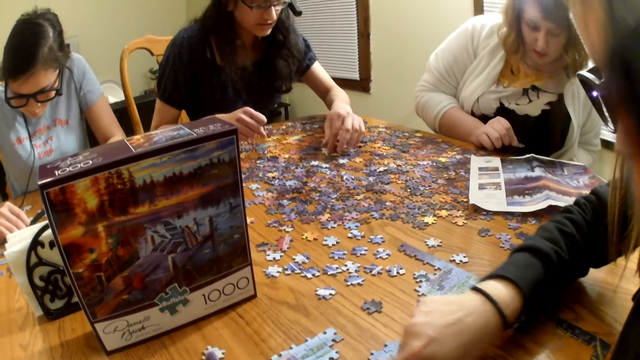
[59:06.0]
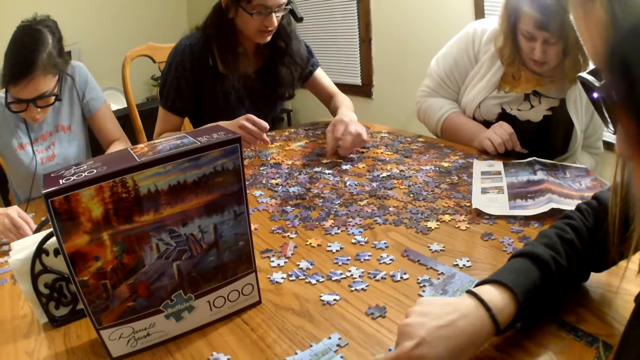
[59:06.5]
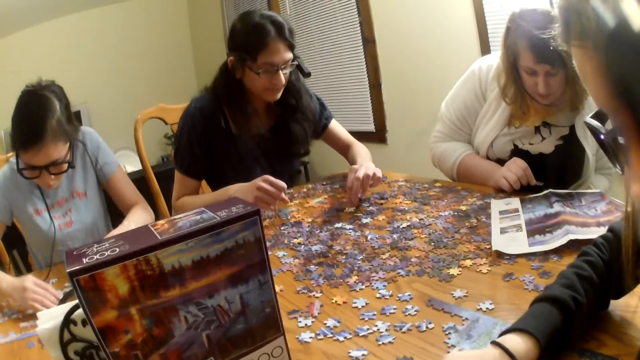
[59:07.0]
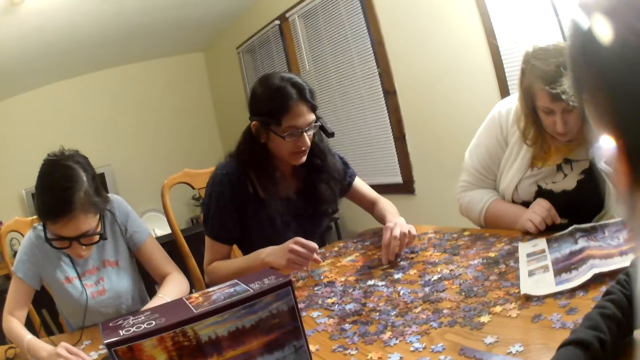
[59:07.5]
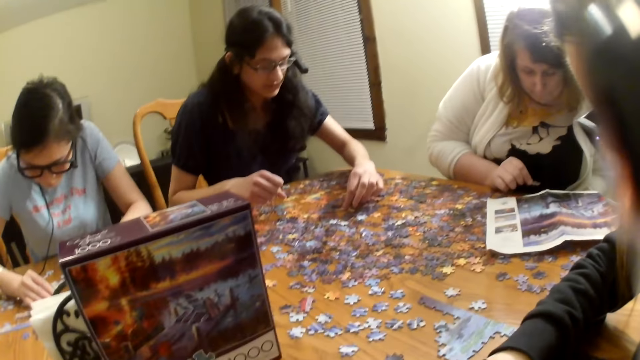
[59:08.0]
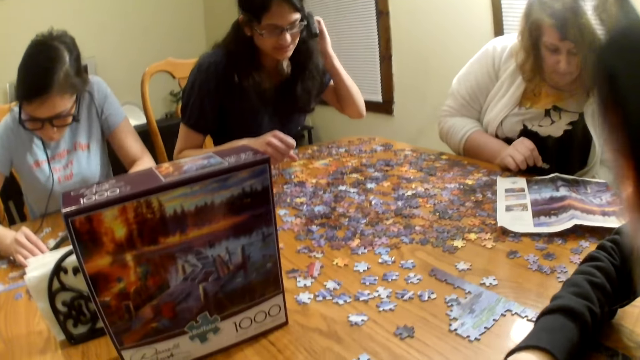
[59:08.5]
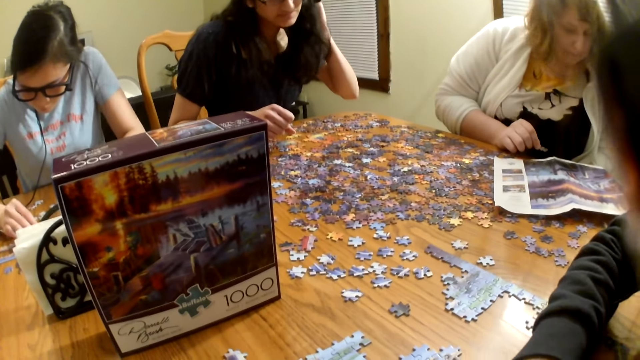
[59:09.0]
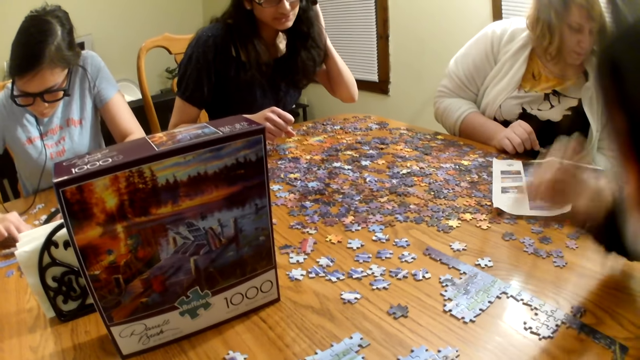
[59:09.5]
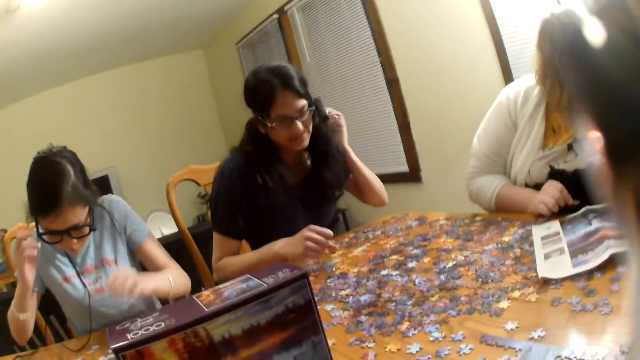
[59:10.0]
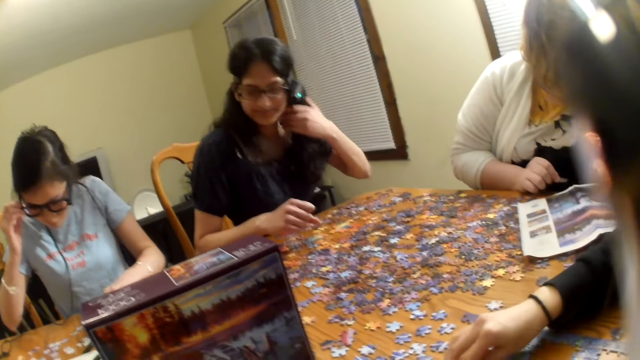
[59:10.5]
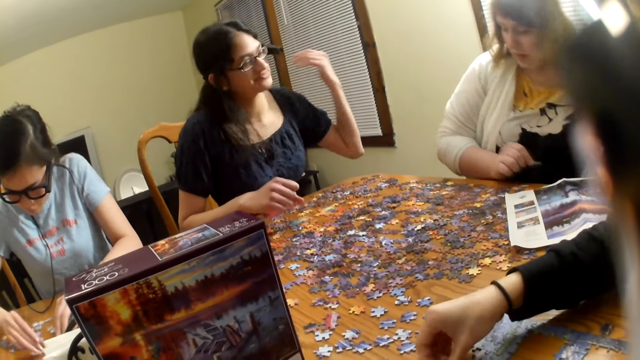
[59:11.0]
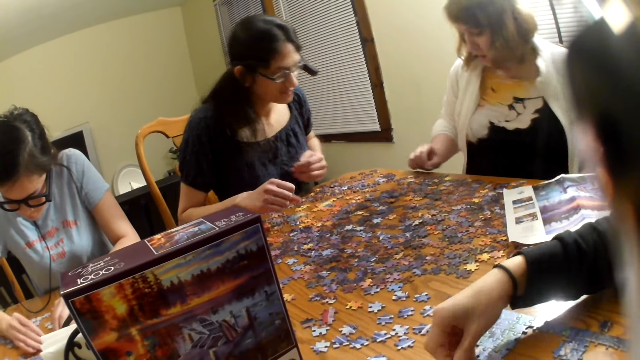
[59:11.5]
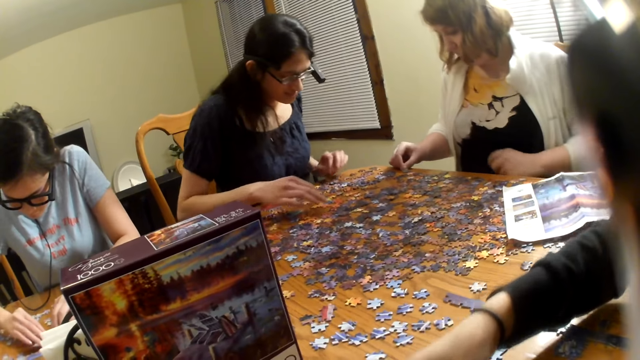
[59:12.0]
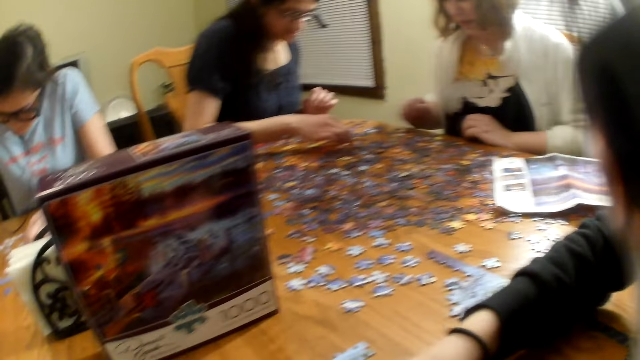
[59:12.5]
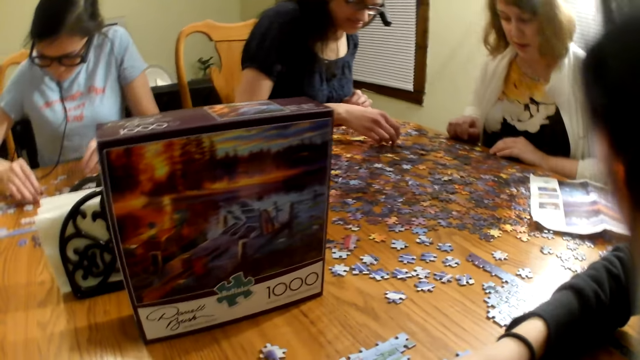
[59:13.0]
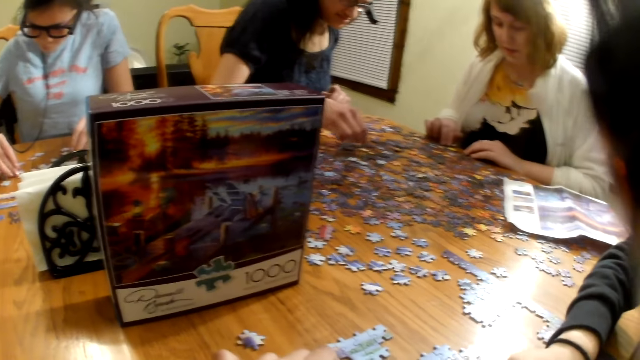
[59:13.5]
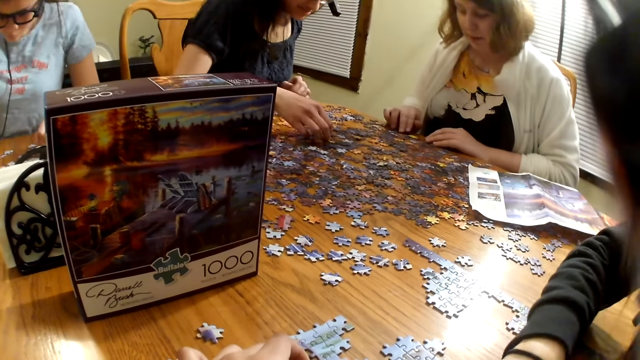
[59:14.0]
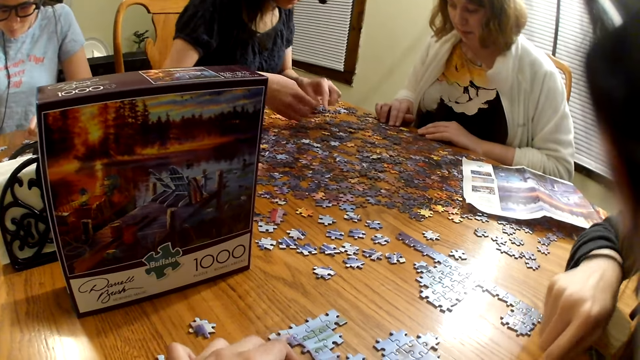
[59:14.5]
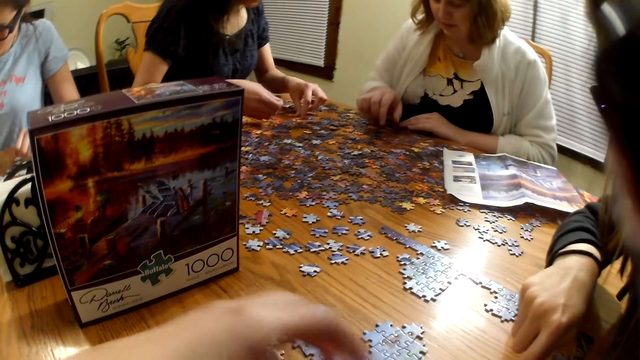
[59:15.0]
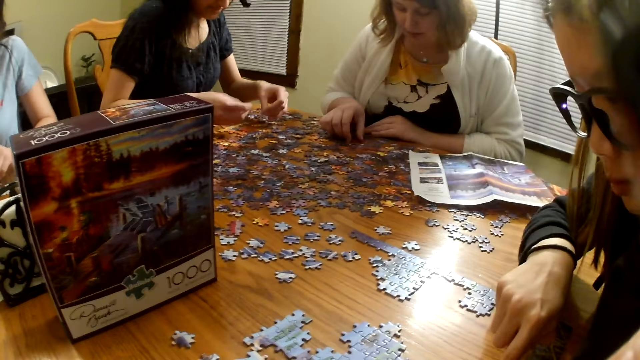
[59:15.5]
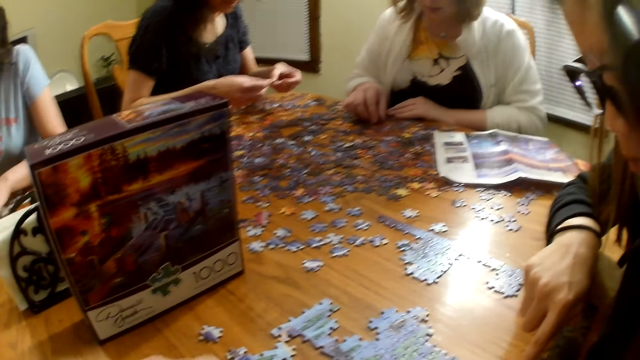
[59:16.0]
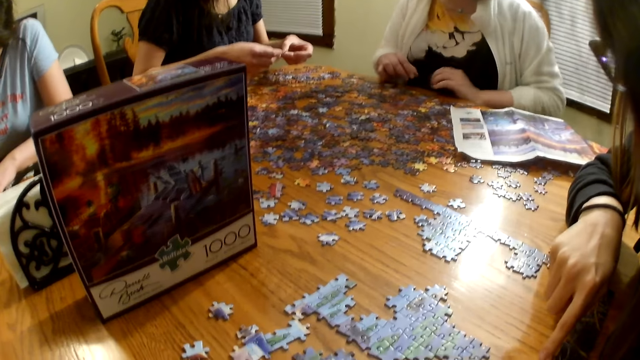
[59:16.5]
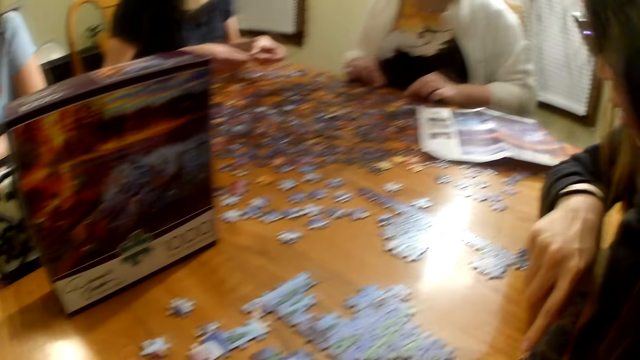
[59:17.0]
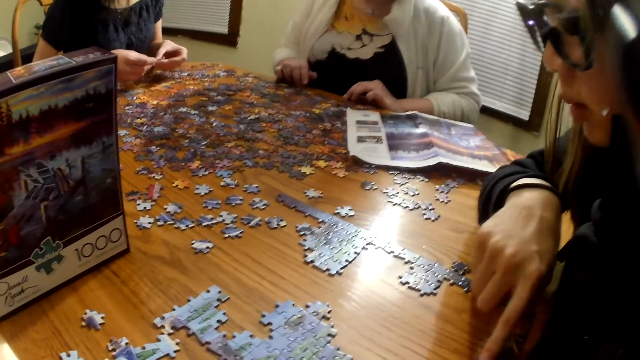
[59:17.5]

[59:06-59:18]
The camera wearer talks to someone.

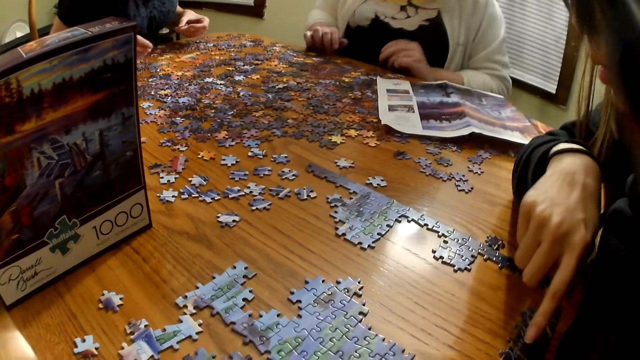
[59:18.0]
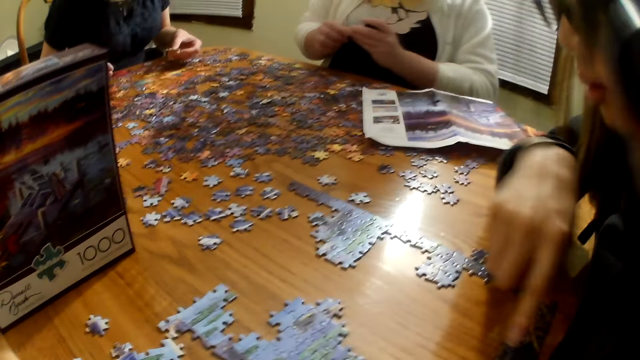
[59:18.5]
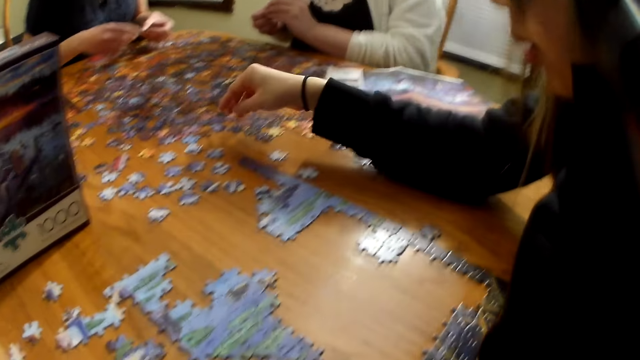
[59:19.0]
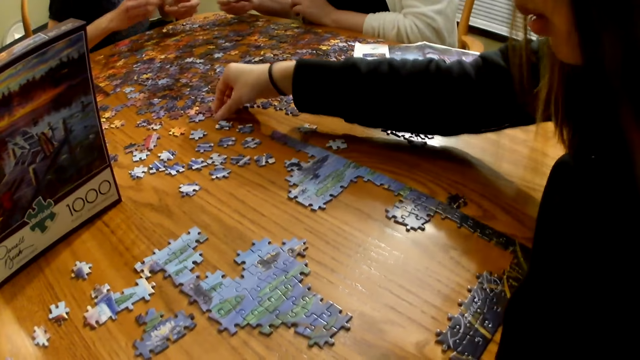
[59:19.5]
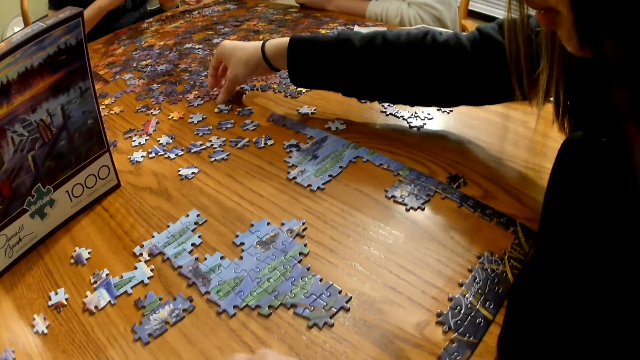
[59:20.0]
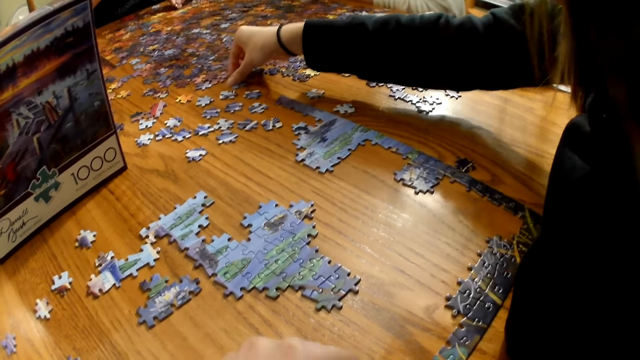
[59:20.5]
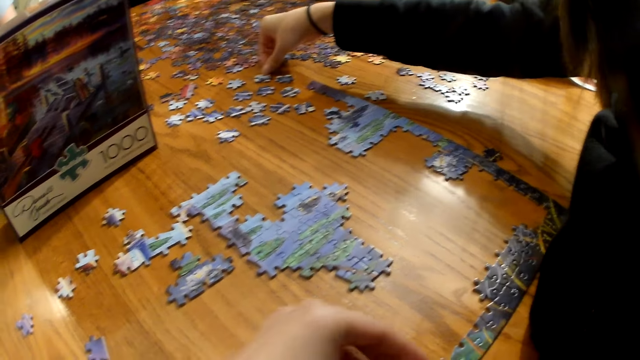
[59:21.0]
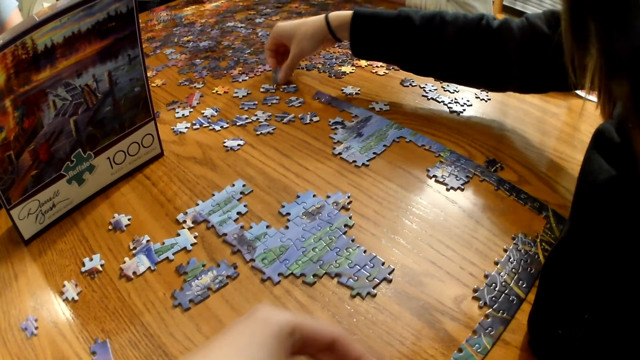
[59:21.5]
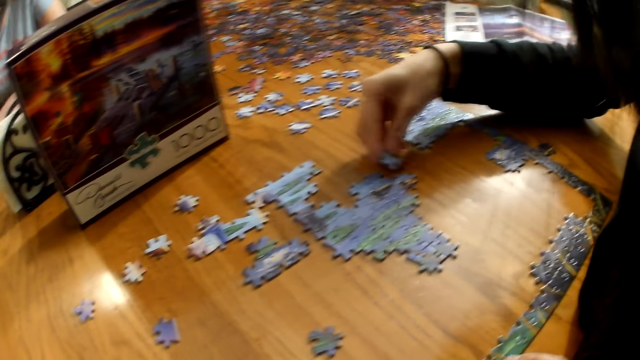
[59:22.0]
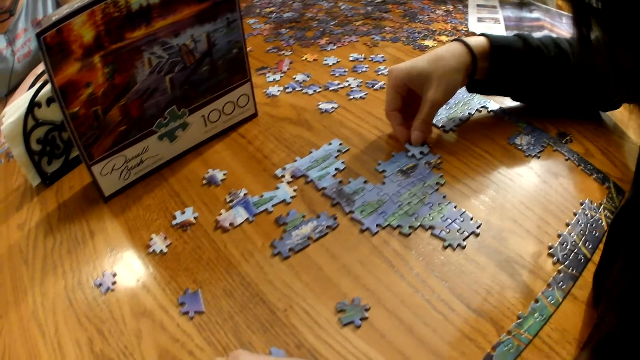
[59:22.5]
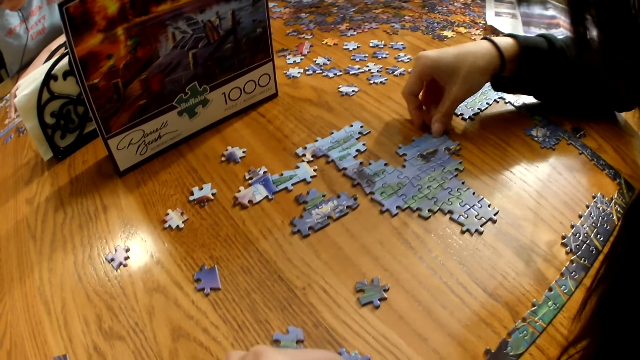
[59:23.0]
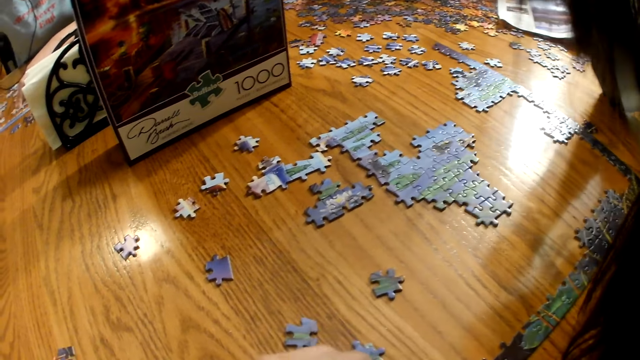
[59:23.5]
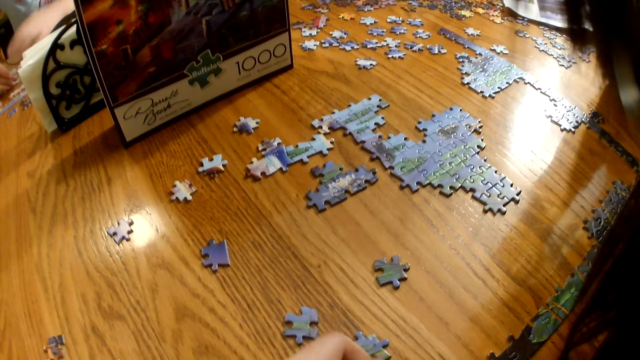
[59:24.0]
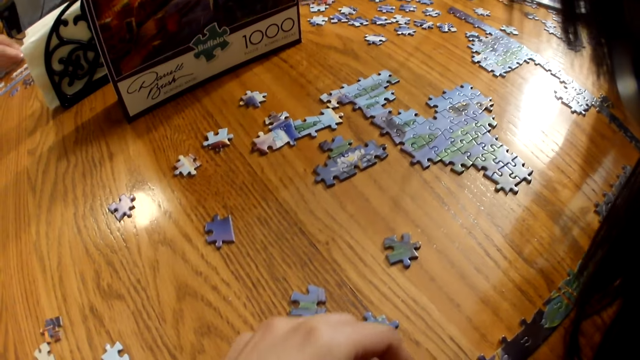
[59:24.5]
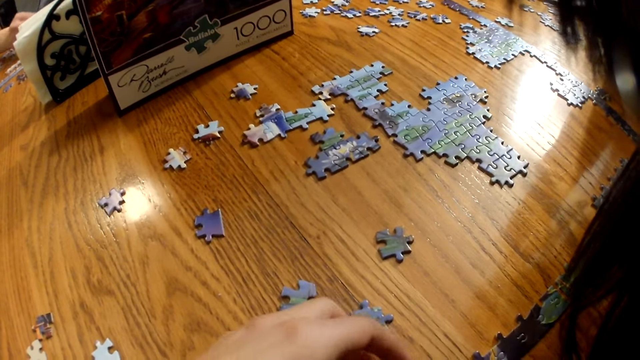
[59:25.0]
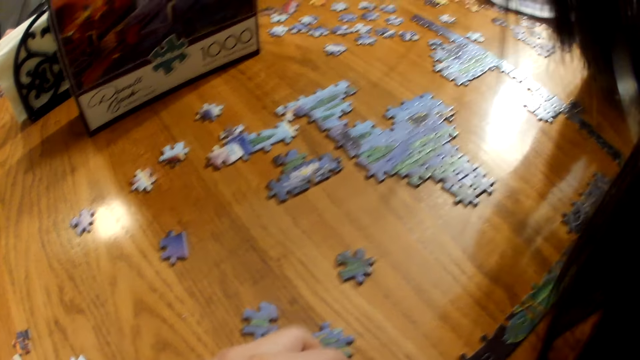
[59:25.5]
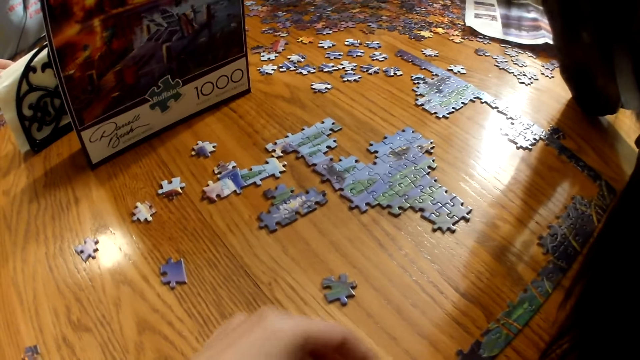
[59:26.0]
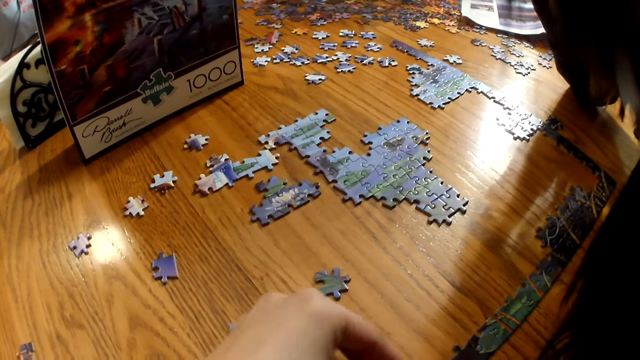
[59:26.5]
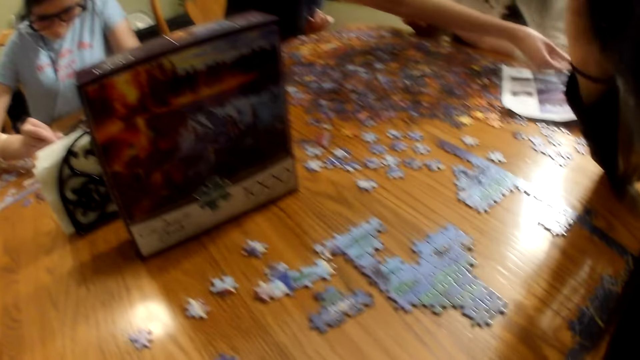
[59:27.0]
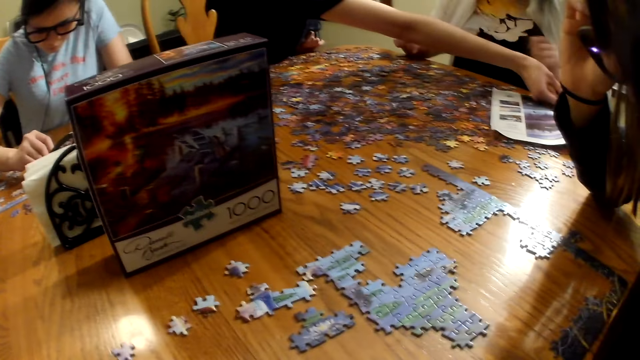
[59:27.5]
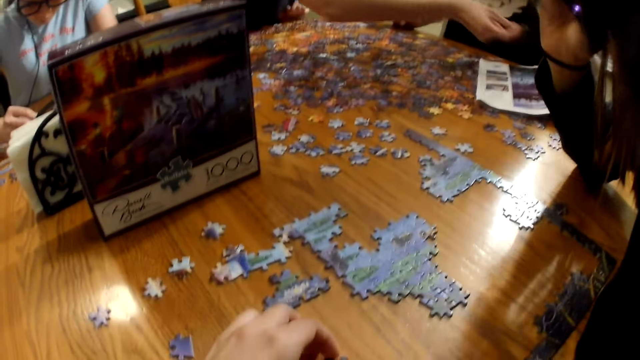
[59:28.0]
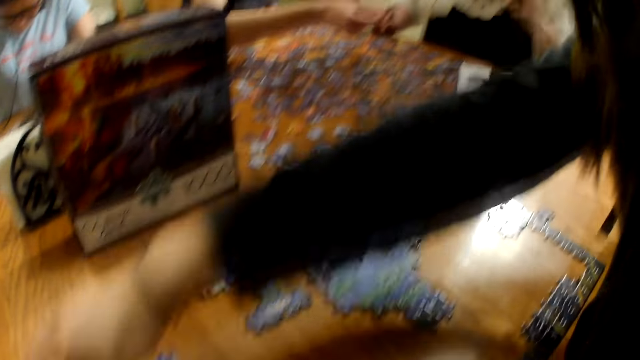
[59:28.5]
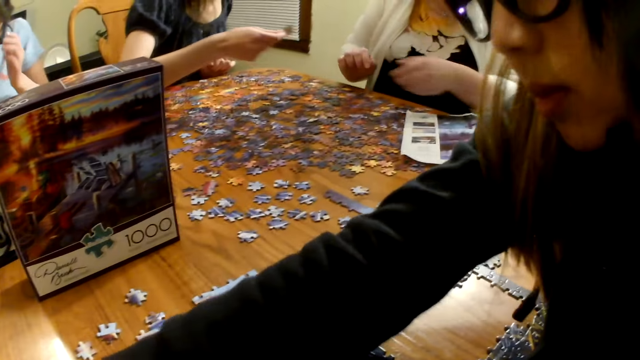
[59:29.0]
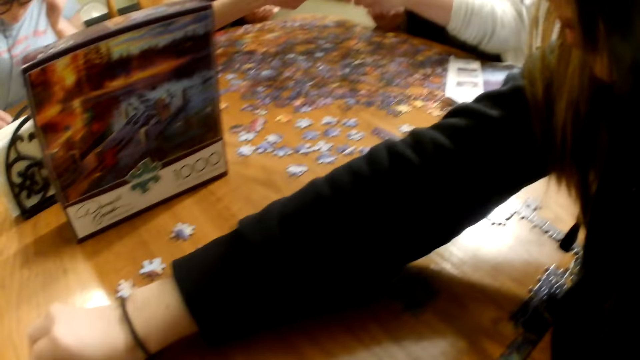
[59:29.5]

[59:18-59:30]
A person sorts the puzzle. The person talks to the camera wearer.
